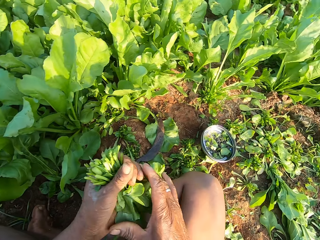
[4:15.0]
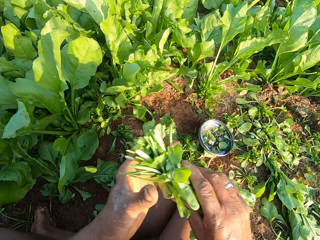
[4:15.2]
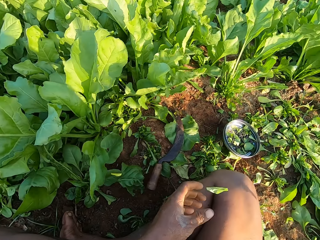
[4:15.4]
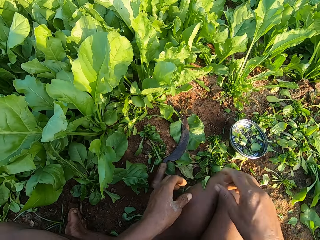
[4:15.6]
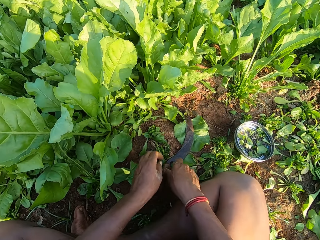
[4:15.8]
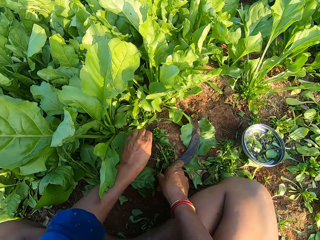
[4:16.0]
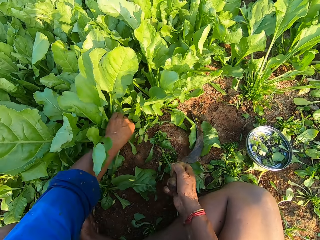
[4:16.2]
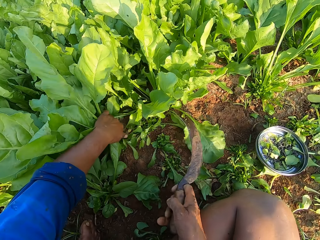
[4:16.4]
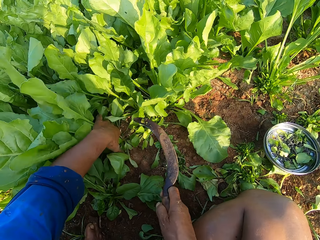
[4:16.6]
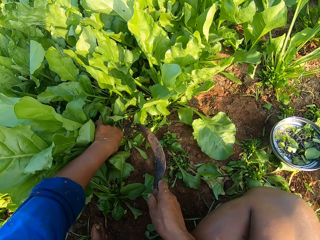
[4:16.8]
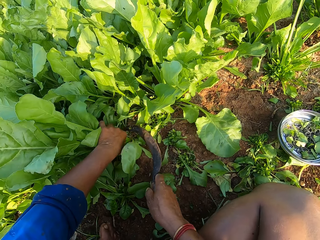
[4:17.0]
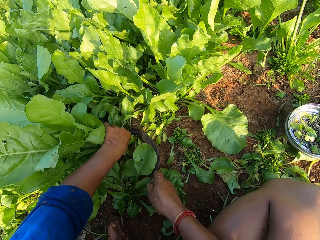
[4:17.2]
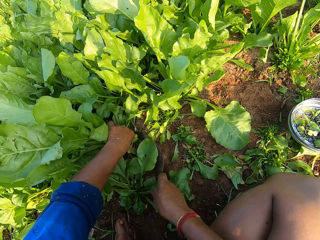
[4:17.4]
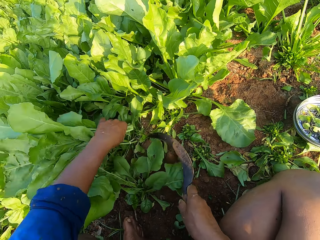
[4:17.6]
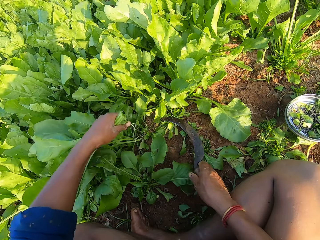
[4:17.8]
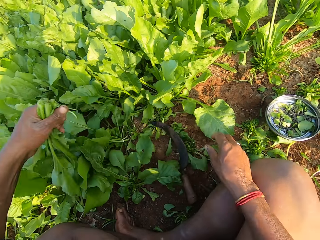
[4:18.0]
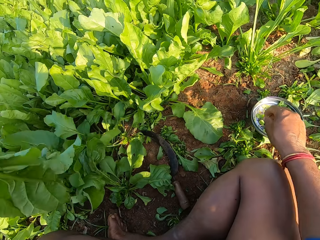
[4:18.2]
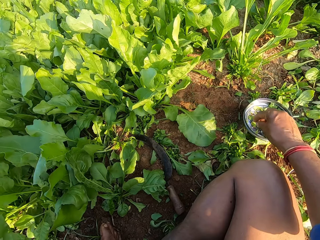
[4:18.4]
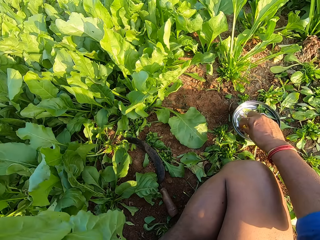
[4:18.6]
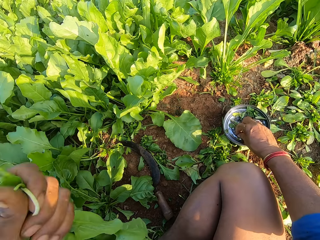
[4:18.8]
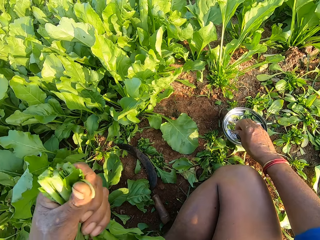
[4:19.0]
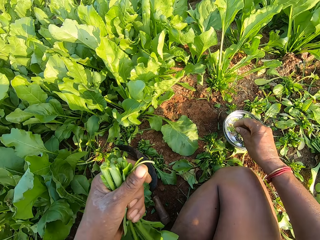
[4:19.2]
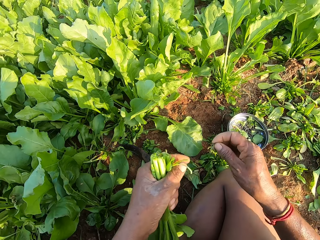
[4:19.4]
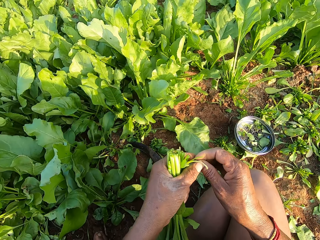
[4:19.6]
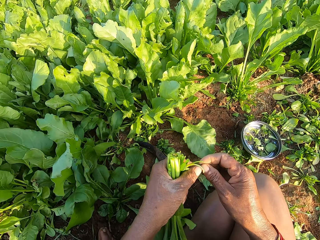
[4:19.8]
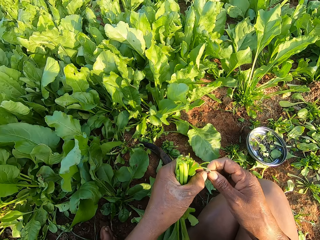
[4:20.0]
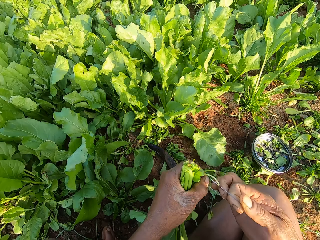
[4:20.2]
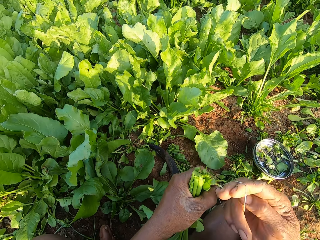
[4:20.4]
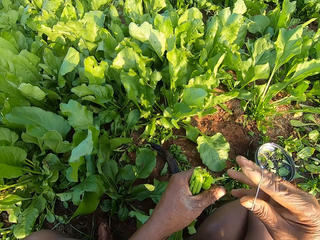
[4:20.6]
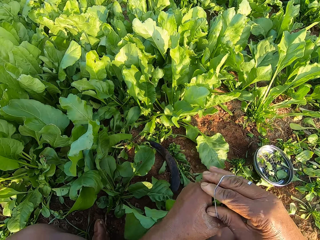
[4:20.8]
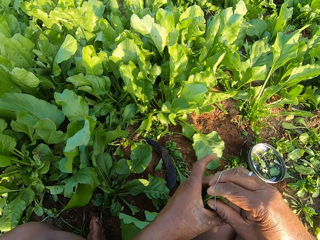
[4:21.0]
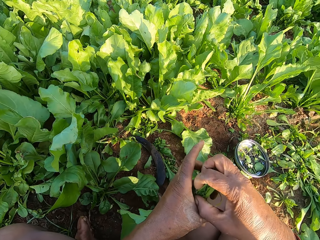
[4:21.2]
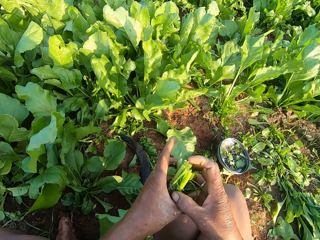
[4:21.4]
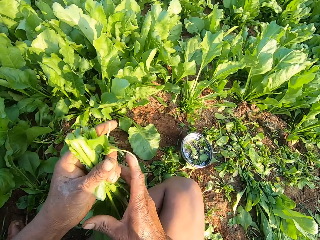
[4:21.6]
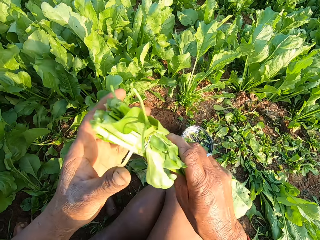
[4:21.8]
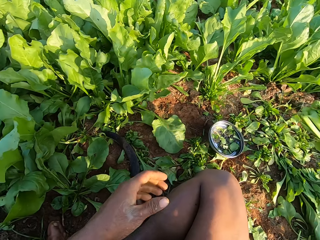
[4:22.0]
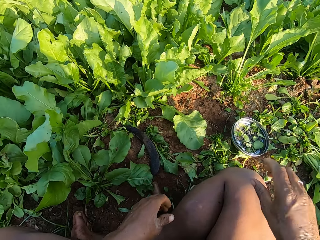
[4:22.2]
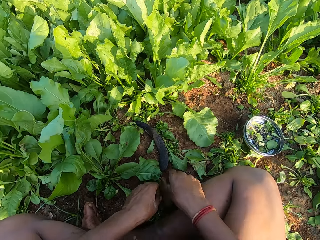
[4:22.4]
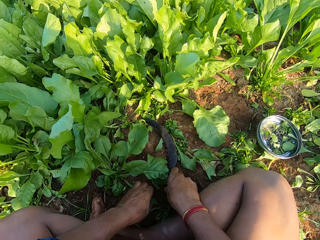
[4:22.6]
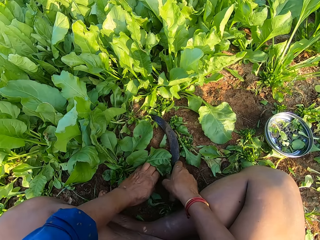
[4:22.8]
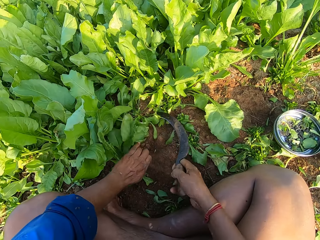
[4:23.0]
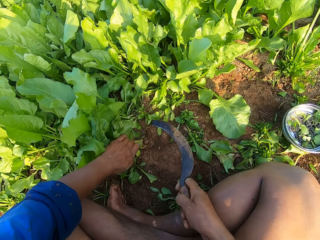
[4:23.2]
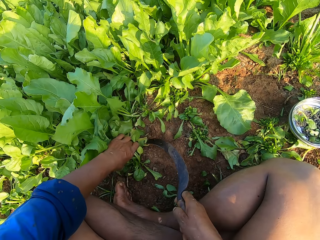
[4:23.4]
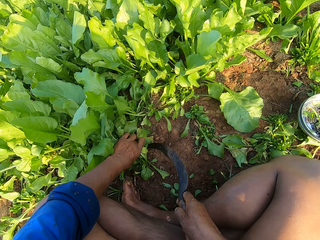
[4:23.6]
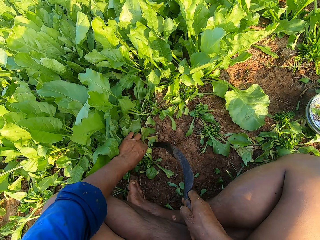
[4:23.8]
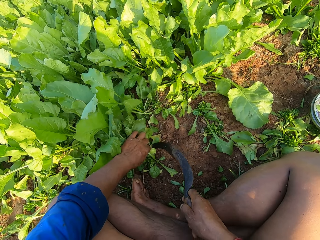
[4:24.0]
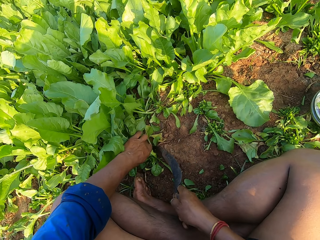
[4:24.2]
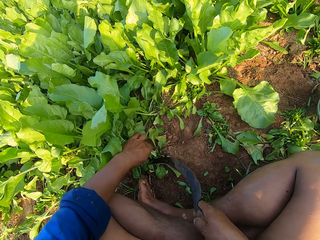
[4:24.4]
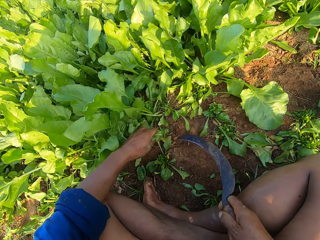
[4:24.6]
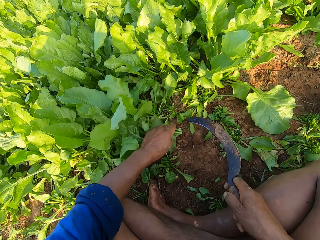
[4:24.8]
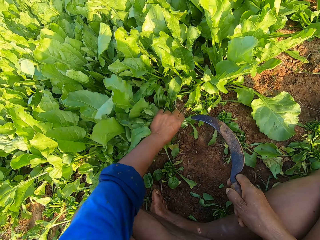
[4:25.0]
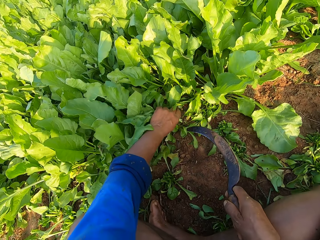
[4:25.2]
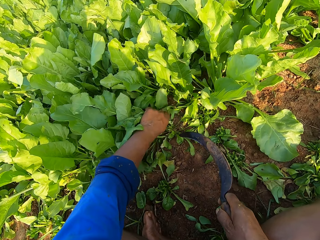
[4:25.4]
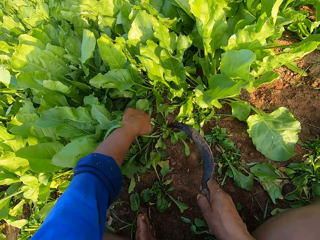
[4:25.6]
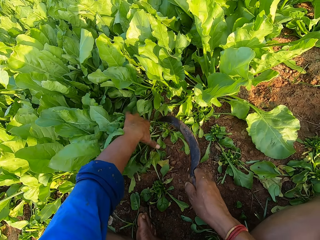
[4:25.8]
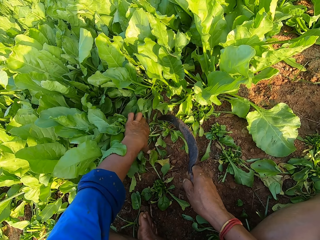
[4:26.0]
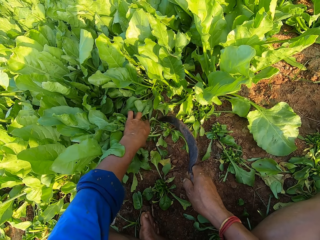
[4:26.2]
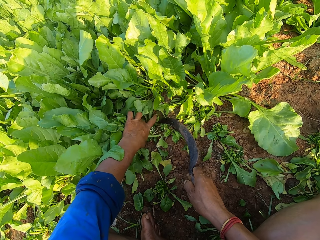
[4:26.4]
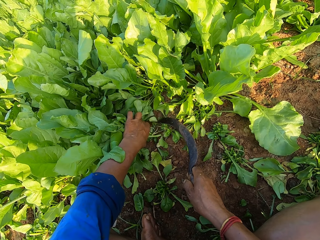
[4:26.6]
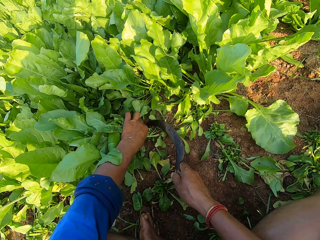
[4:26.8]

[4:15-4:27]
The camera wearer passes the spinach from his left hand to his right hand. He drops the spinach on the ground with his right hand. He picks the sickle from the ground with his right hand. He holds the spinach on the ground with his left hand. He cuts the spinach from the ground with the sickle in his right hand. He picks the spinach from the ground with his left hand. He drops the sickle on the ground with his right hand. He picks a rubber band from the bowl with his right hand. He binds the spinach in his left hand with the rubber band with both hands. He passes the spinach from his left hand to his right hand. He drops the spinach on the ground with his right hand. He picks the sickle from the ground with his right hand. He holds the spinach on the ground with his left hand. He cuts the spinach from the ground with the sickle in his right hand. He plucks leaves.

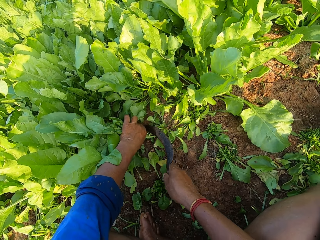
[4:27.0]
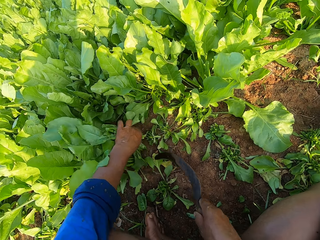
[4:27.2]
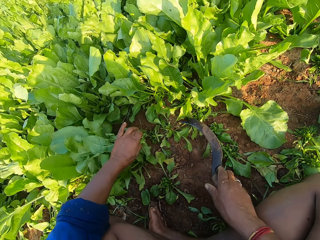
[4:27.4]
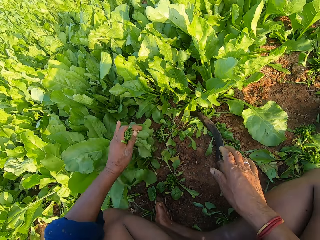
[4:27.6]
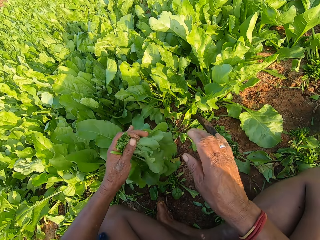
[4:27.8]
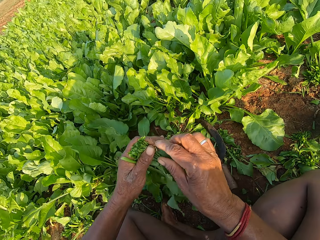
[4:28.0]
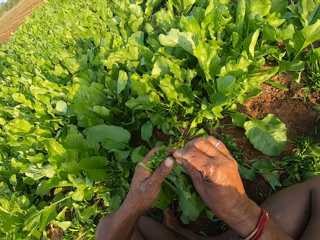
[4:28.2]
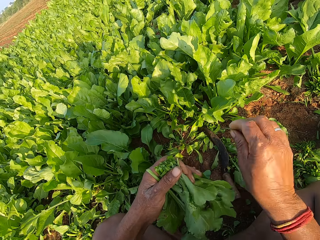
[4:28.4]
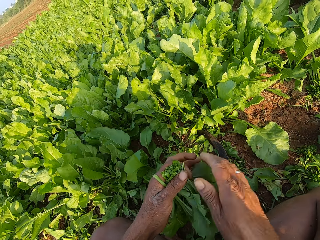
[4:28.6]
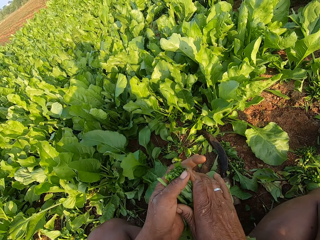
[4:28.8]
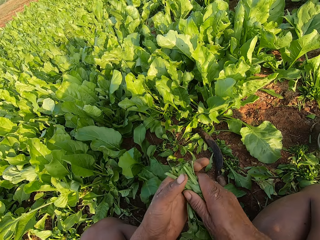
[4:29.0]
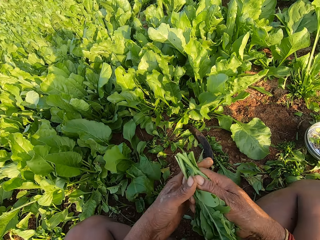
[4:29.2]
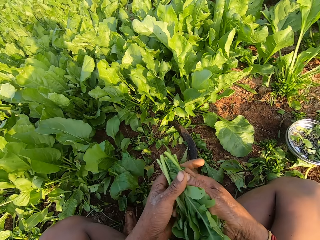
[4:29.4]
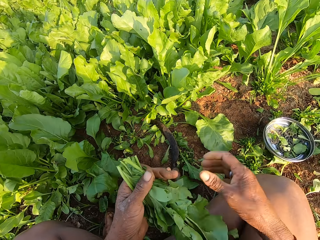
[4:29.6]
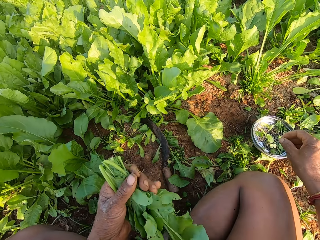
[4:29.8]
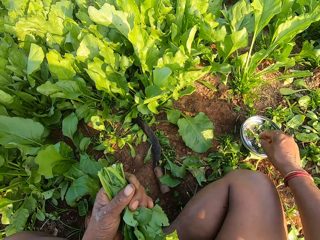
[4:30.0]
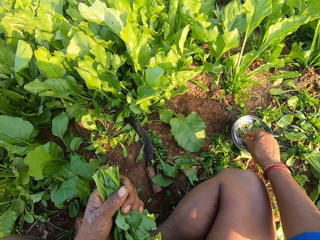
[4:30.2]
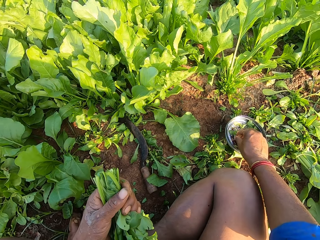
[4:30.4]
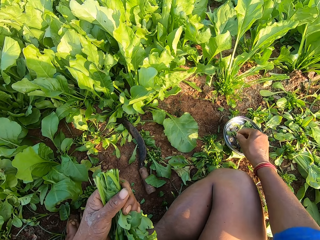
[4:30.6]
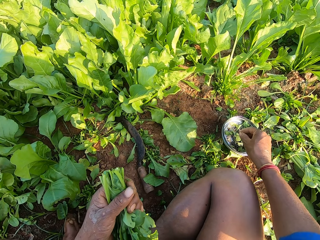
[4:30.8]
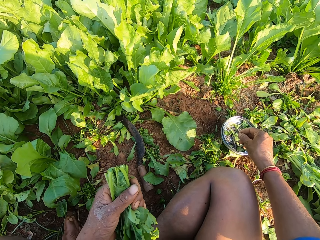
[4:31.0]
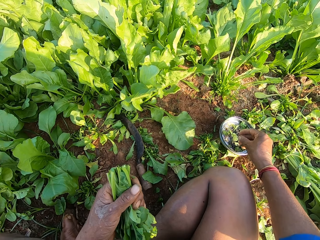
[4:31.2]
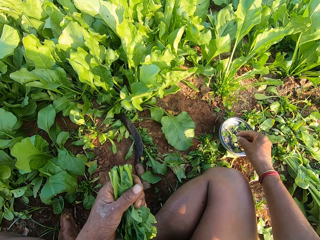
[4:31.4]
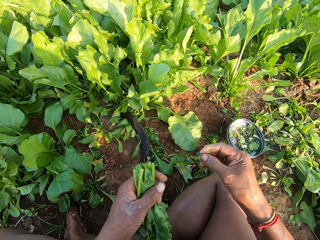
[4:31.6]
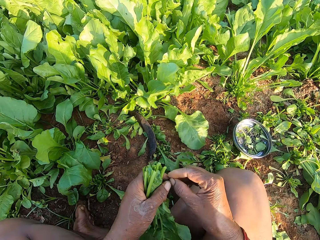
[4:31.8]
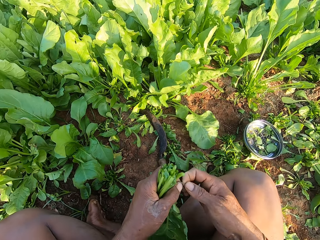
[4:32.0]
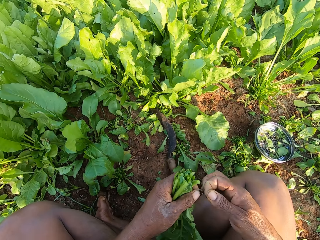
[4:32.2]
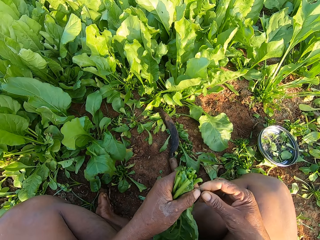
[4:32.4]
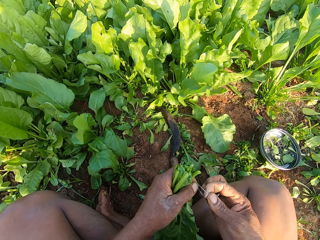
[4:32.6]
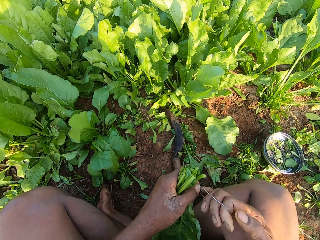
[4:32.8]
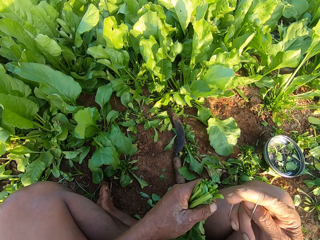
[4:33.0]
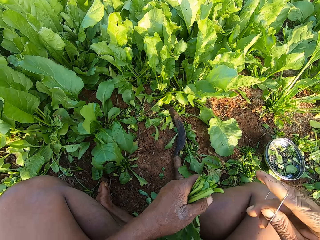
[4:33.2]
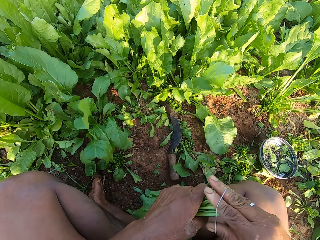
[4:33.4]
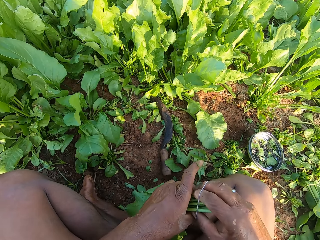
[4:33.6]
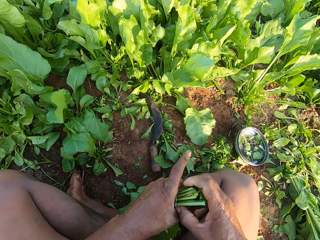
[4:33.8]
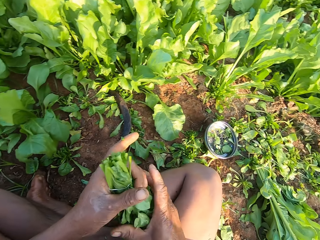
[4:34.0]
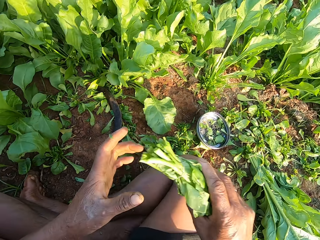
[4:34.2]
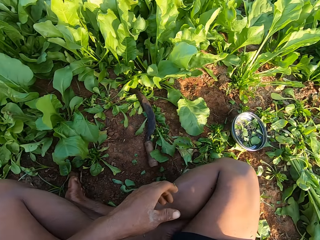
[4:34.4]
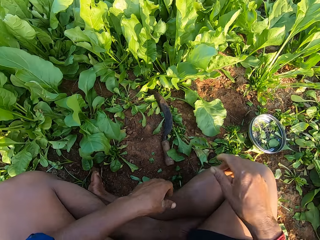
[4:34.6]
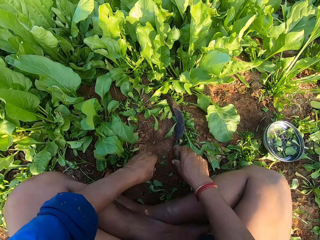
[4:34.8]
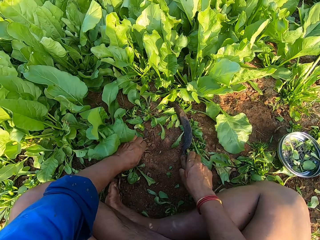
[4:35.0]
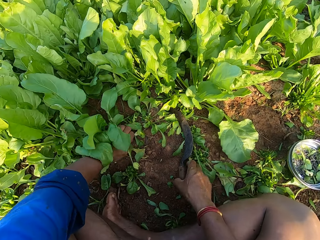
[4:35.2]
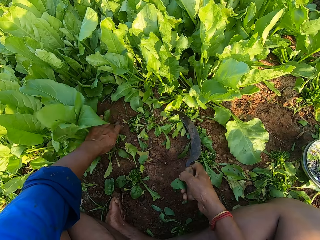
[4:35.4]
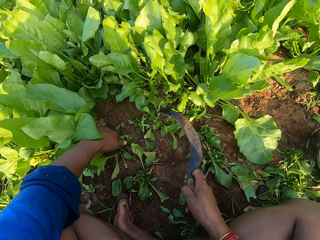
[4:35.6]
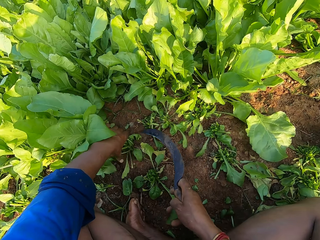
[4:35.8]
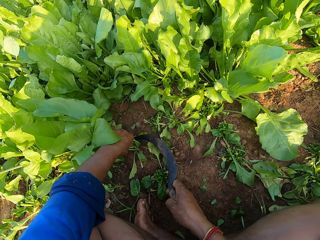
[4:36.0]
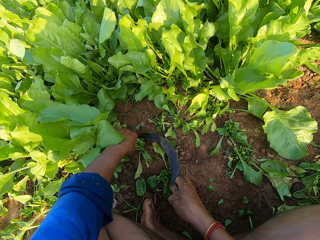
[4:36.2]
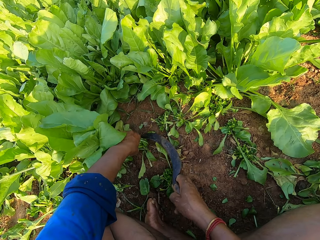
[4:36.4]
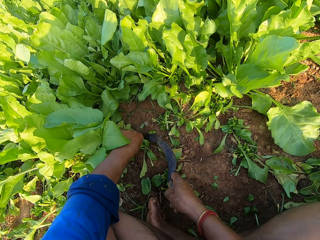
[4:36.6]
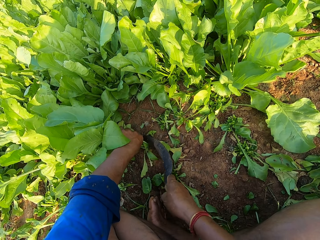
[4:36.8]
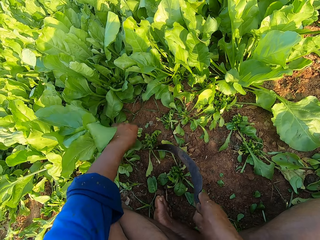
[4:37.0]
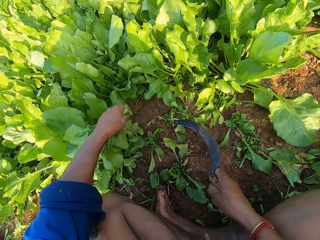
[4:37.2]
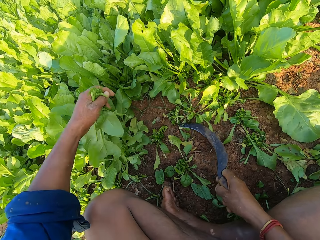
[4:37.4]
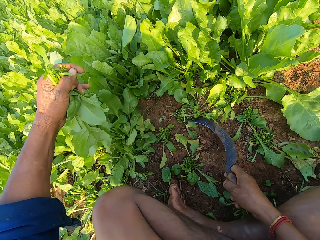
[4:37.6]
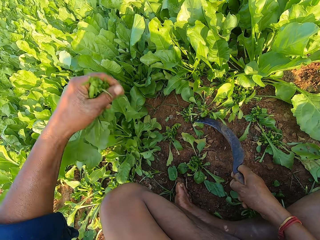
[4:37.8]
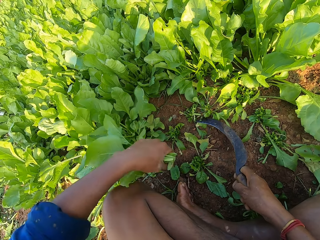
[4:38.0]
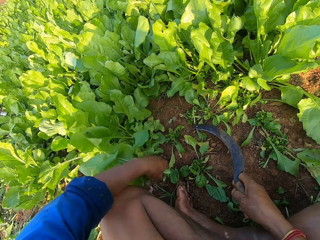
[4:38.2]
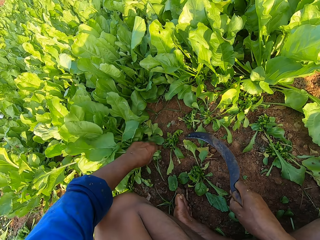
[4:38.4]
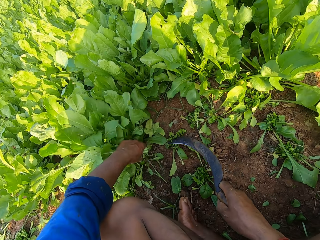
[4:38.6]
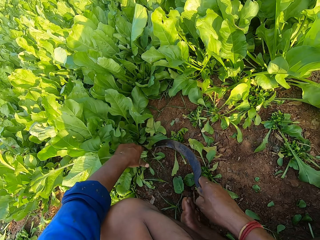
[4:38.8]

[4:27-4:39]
The camera wearer drops the sickle on the ground with his right hand. He picks the spinach from the ground with his left hand. He holds the spinach with both hands. He holds the spinach with his left hand. He picks a rubber band from the bowl with his right hand. He binds the spinach in his left hand with the rubber band with both hands. He passes the spinach from his left hand to his right hand. He picks the sickle from the ground with his right hand. He holds the spinach on the ground with his left hand. He cuts the spinach from the ground with the sickle in his right hand. He plucks leaves.
